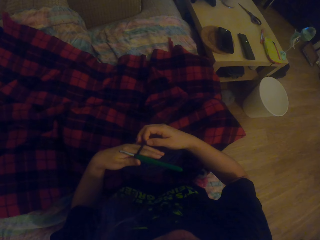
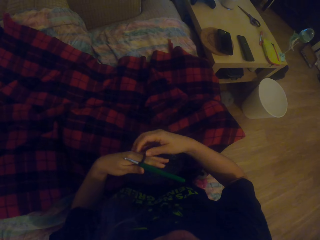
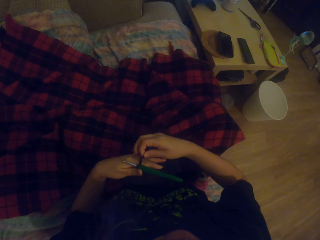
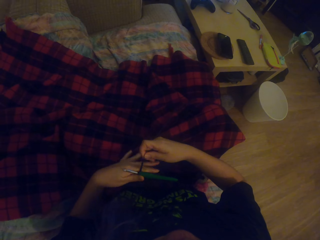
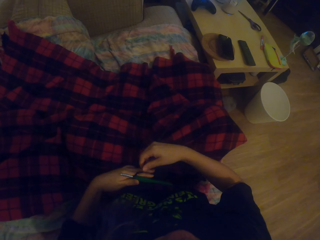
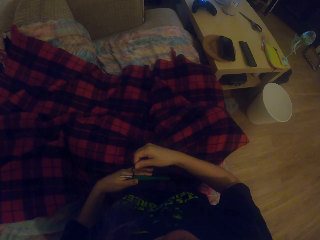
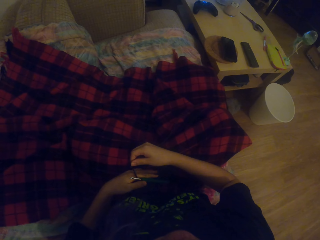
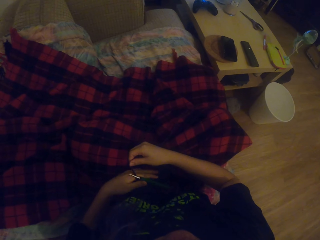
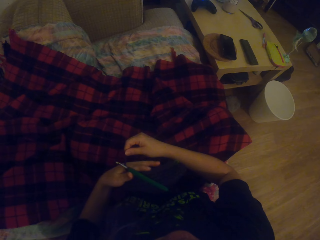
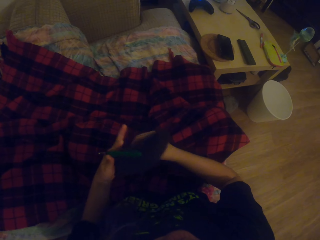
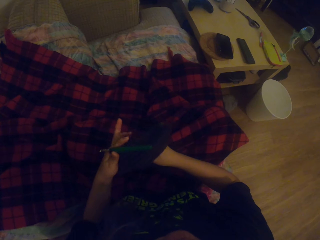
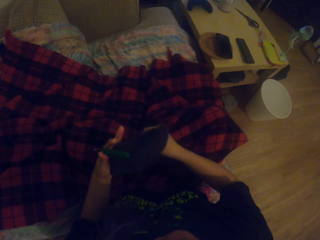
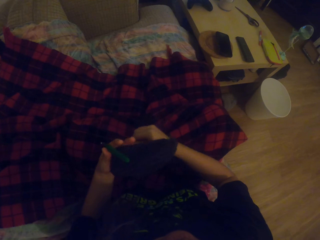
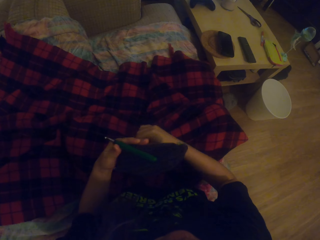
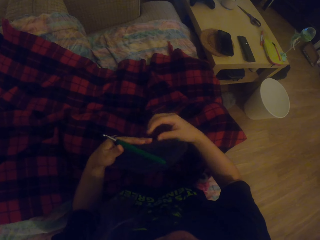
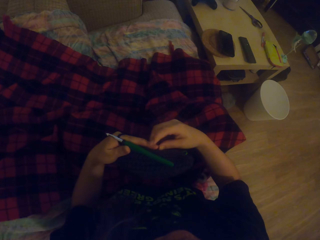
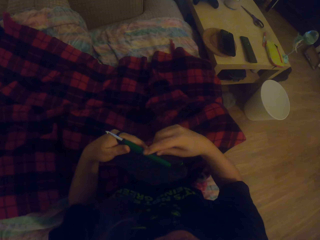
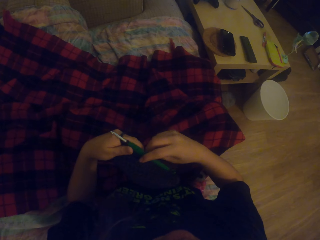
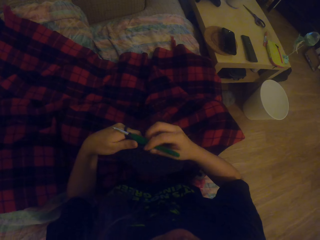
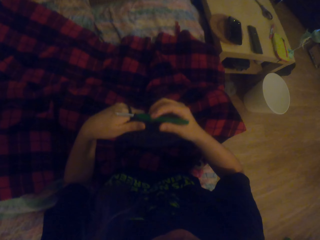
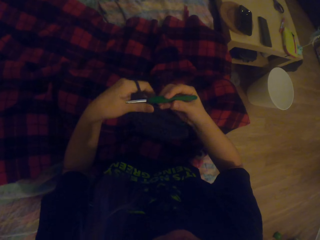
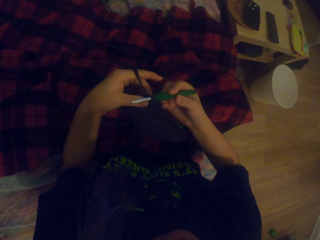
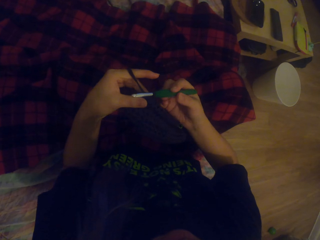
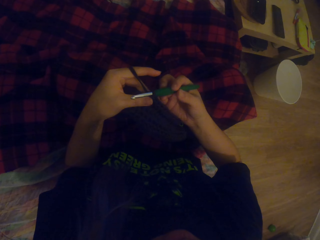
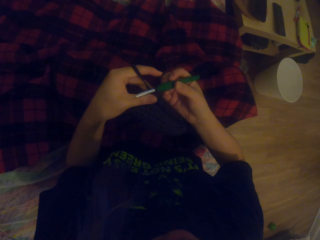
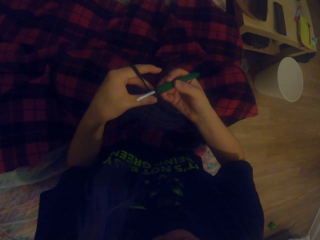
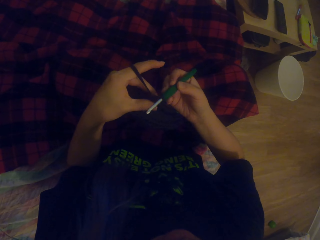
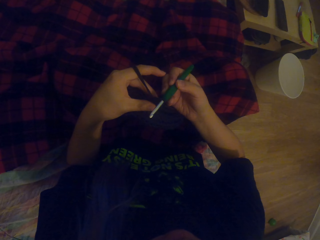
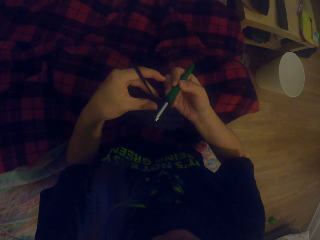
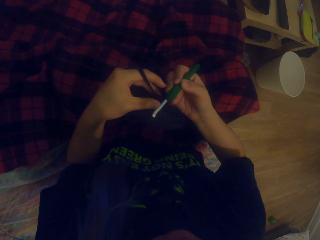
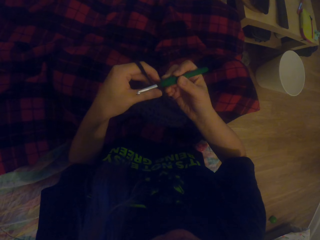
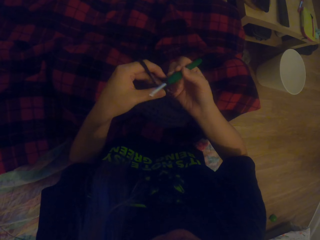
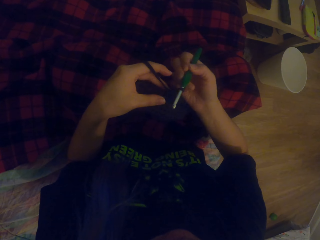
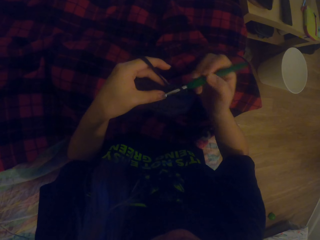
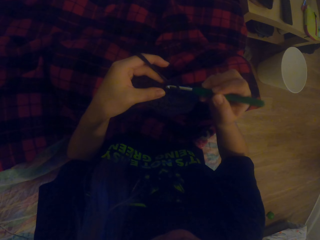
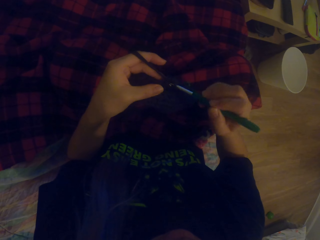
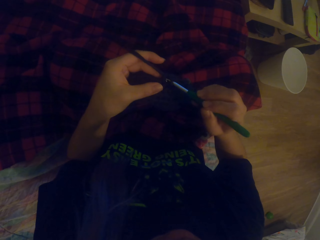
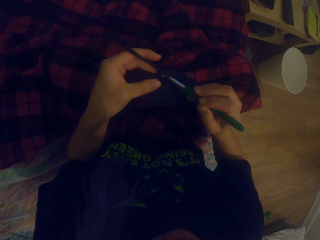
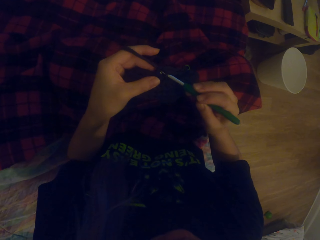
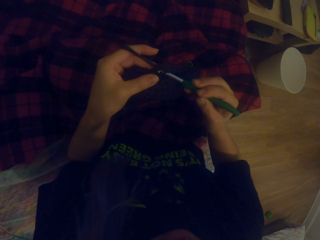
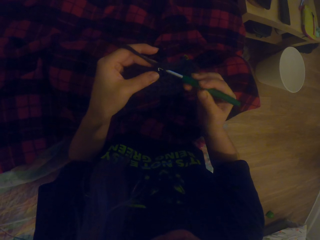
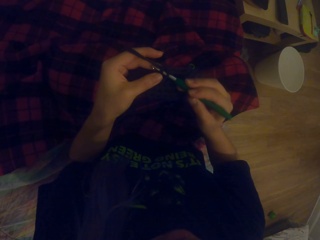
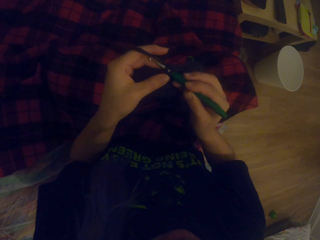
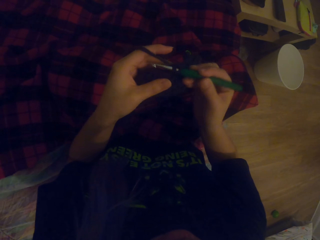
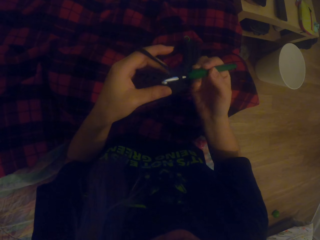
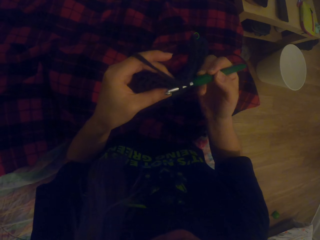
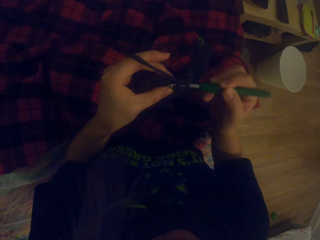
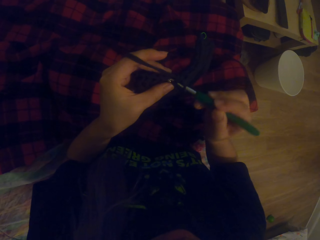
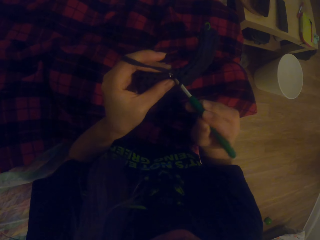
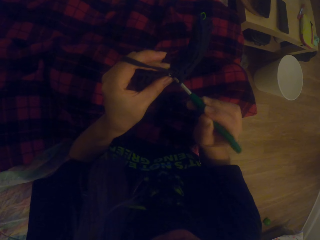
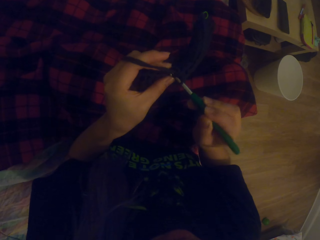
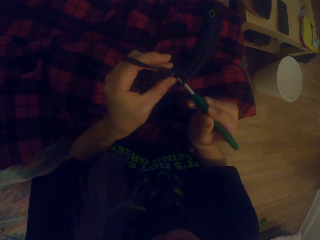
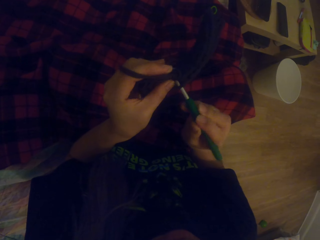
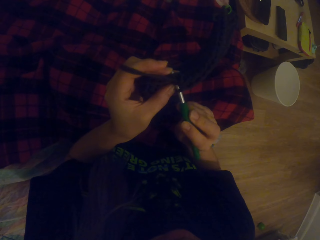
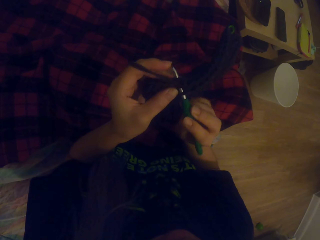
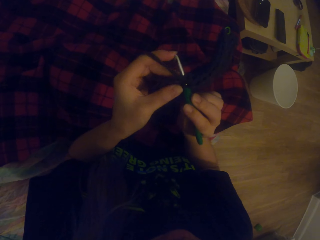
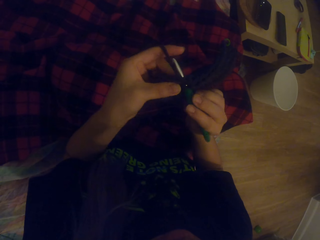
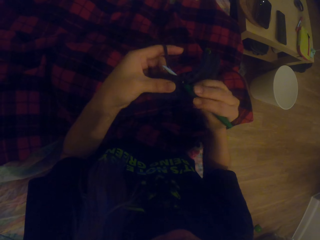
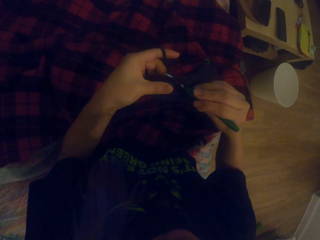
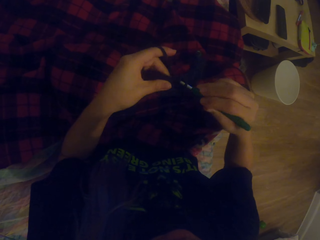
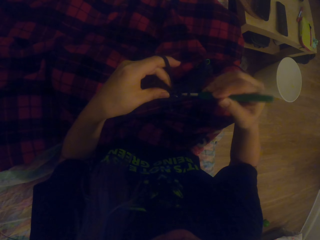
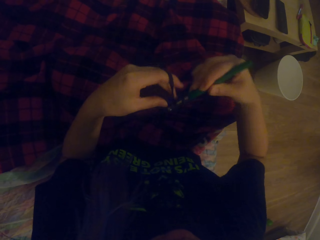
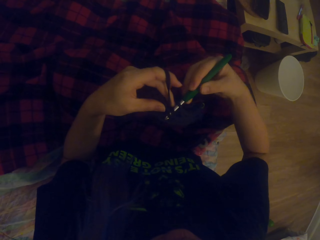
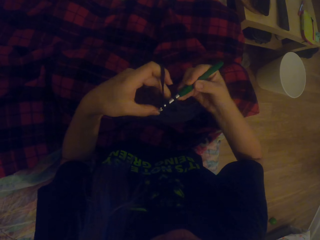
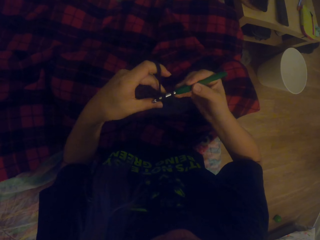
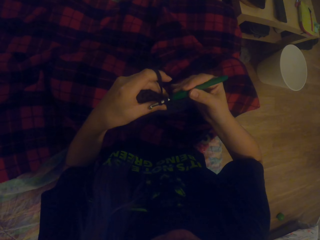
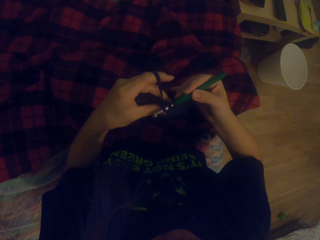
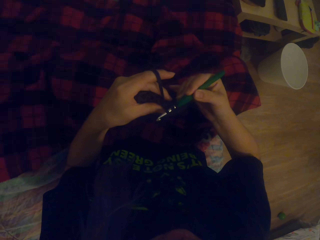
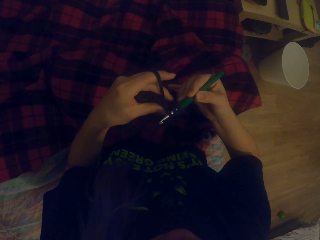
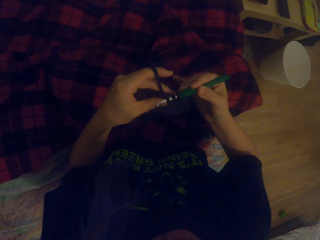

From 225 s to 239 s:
The camera wearer adjusts the thread. They sew.

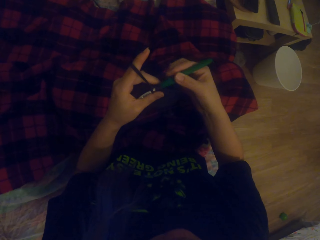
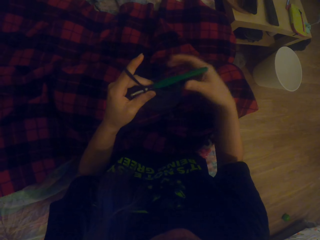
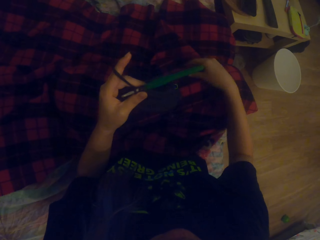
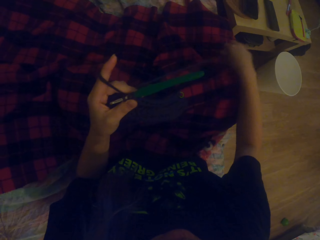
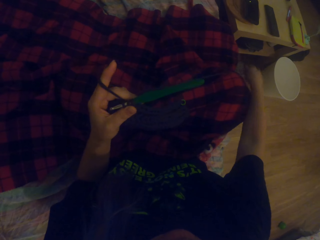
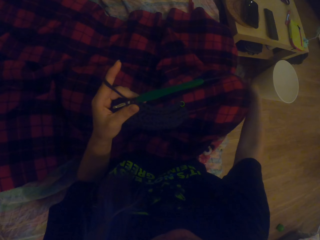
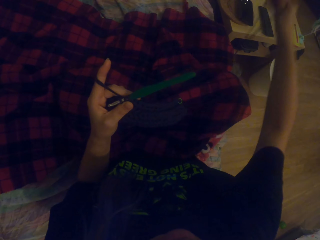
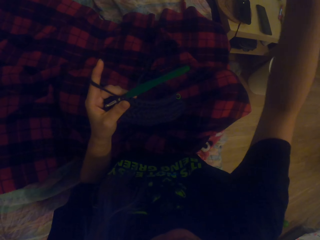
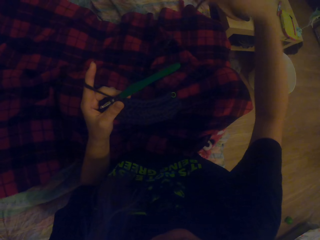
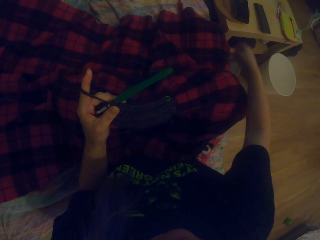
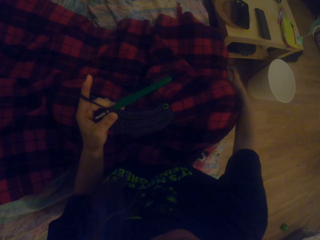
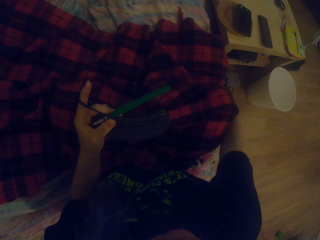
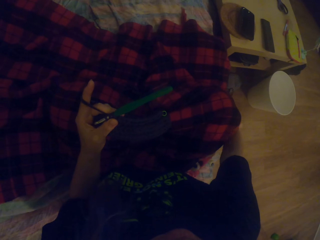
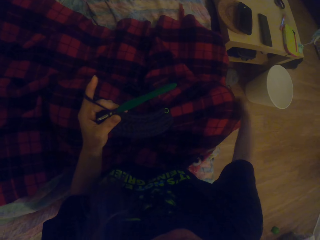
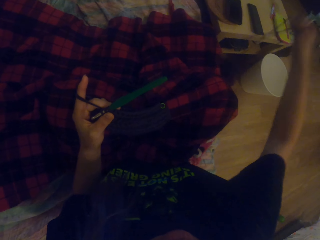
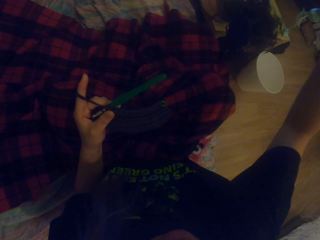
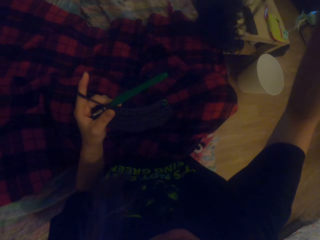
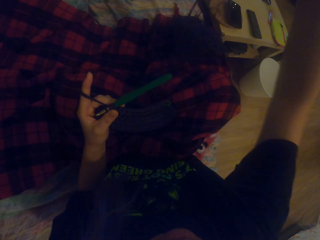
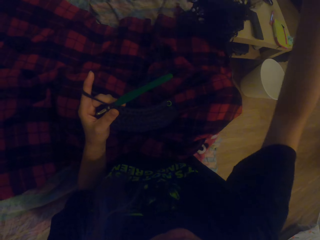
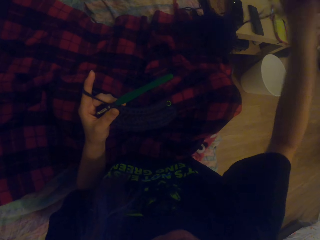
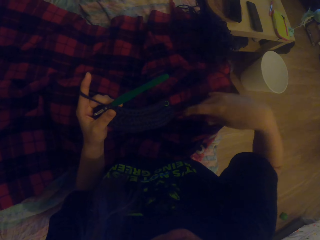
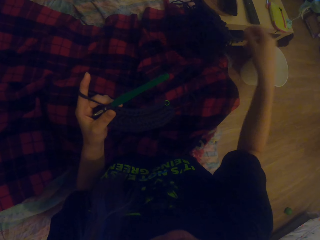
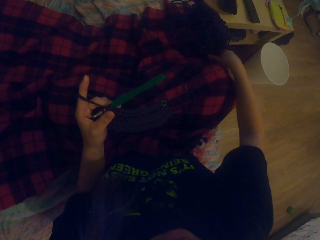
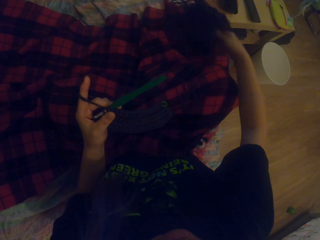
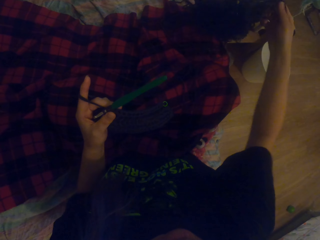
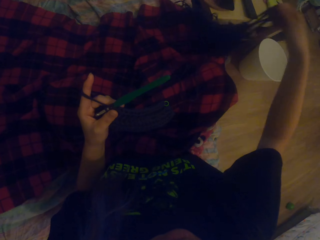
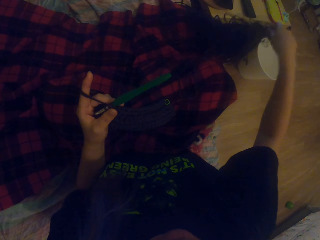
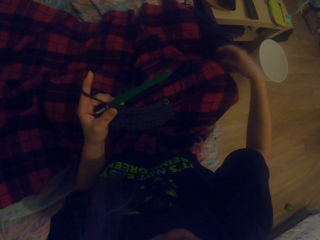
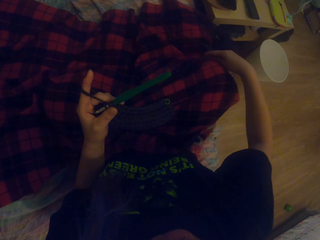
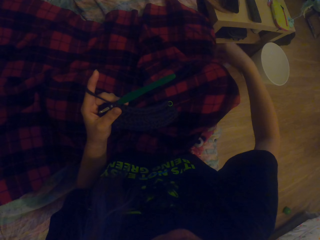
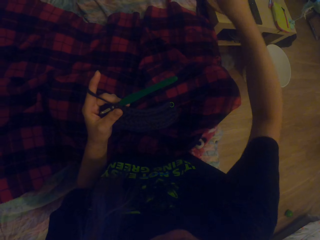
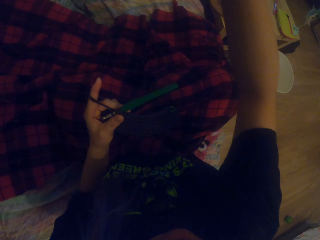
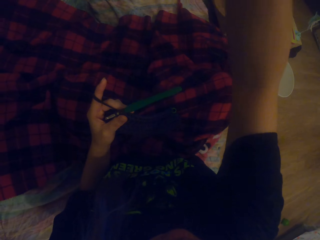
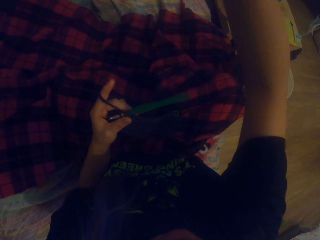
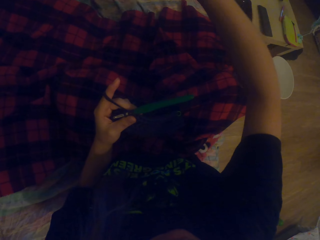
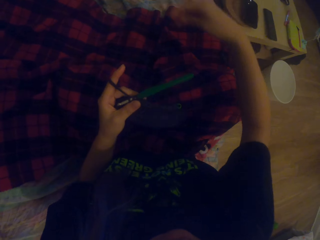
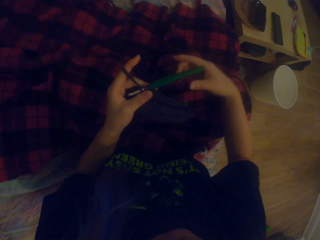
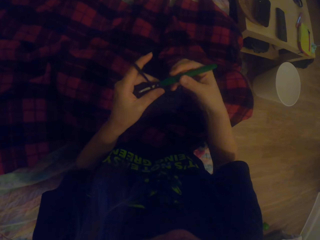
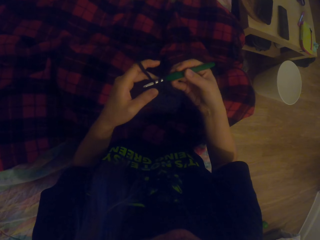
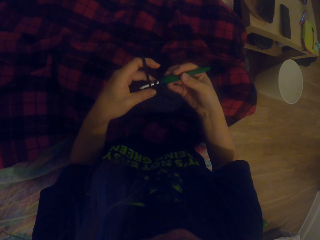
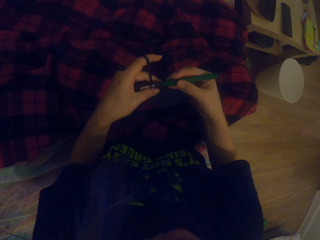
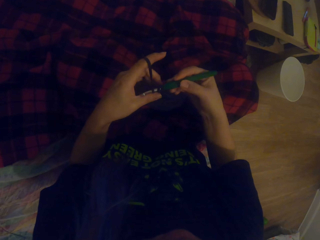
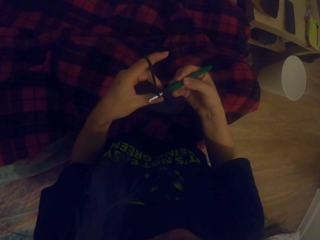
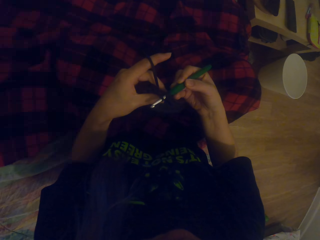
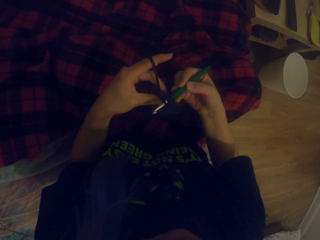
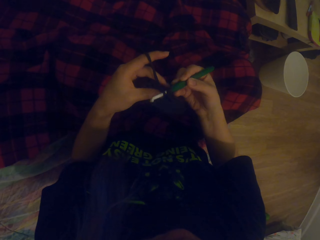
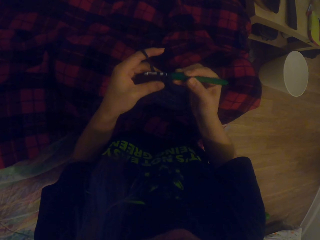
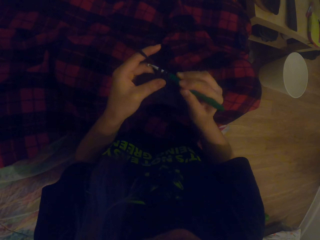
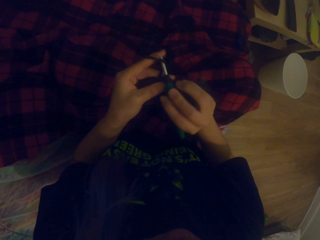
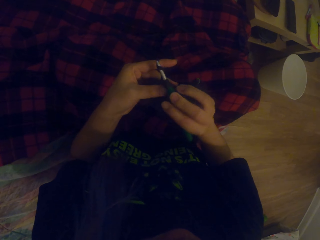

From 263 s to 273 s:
The camera wearer pulls the thread.
